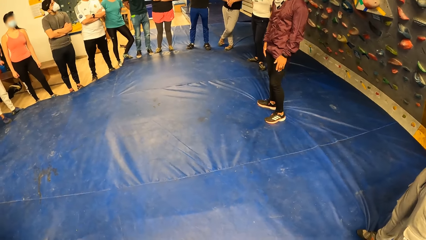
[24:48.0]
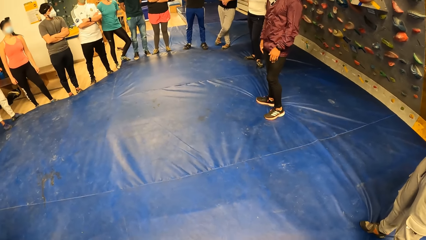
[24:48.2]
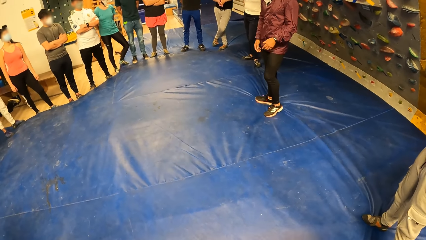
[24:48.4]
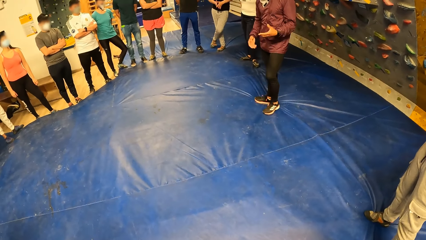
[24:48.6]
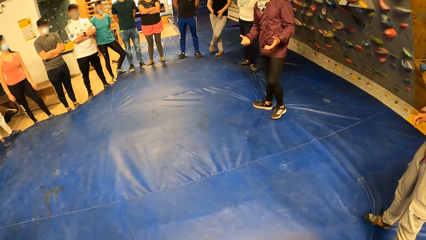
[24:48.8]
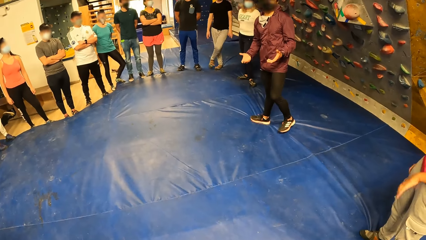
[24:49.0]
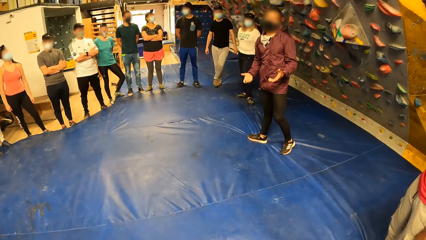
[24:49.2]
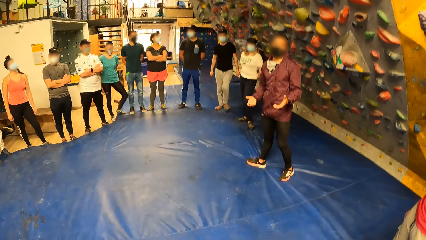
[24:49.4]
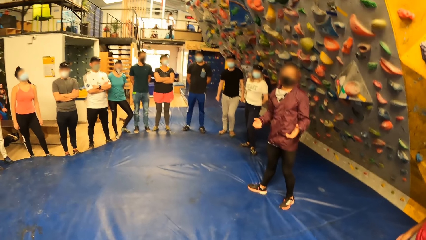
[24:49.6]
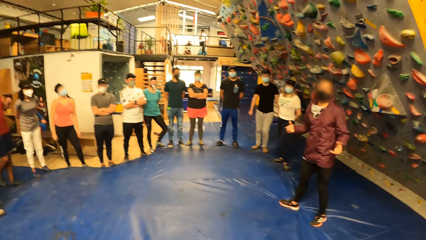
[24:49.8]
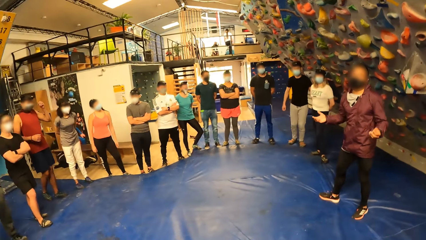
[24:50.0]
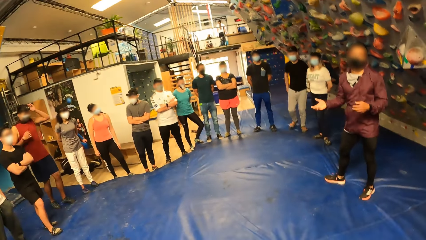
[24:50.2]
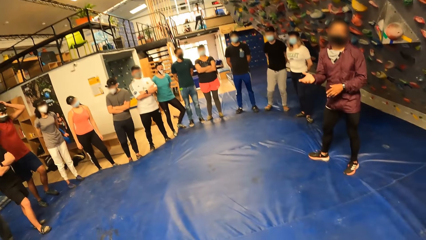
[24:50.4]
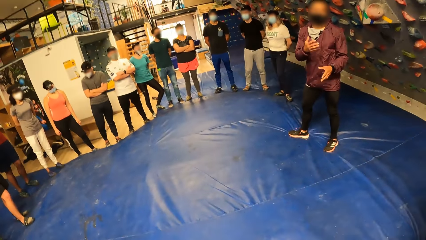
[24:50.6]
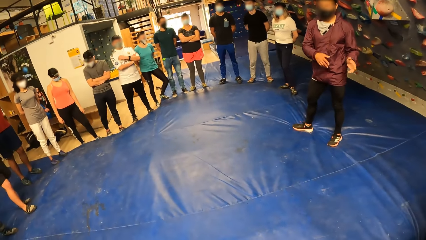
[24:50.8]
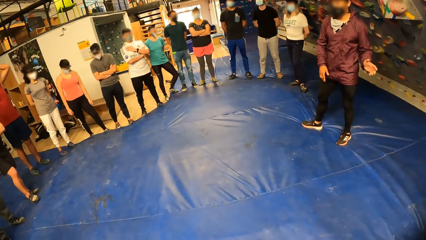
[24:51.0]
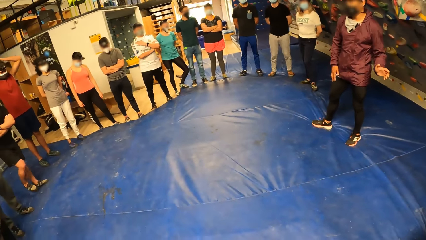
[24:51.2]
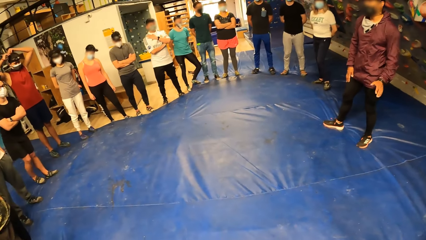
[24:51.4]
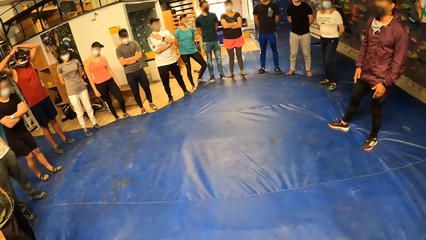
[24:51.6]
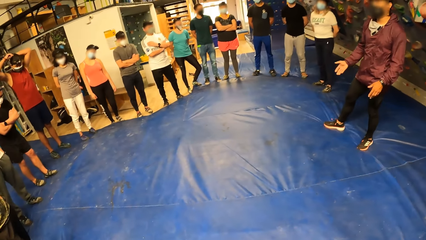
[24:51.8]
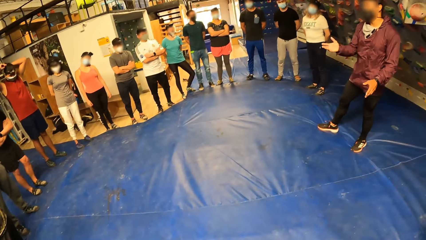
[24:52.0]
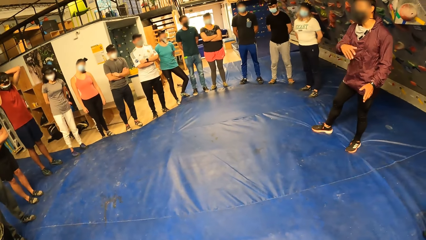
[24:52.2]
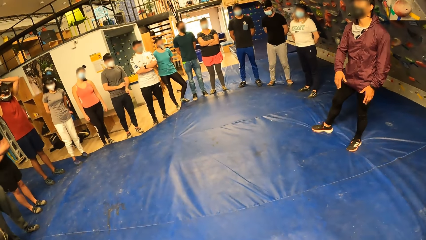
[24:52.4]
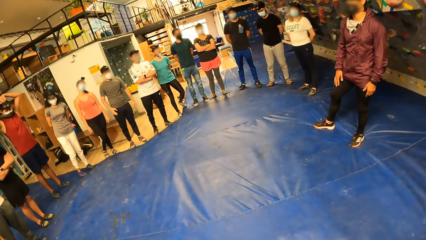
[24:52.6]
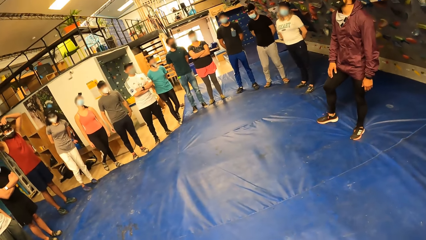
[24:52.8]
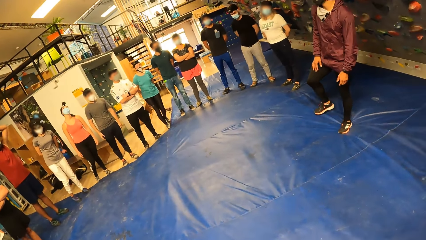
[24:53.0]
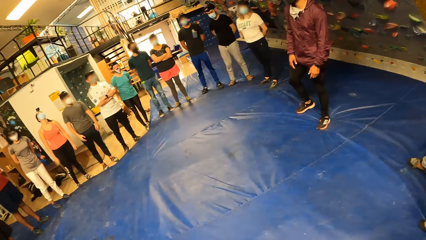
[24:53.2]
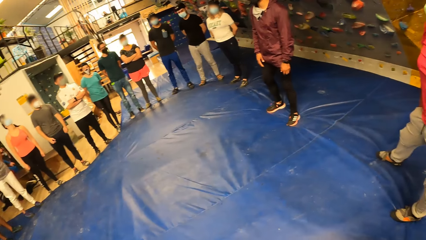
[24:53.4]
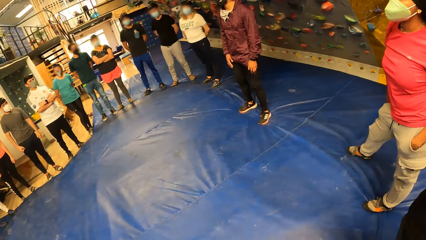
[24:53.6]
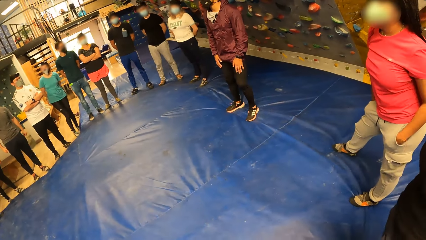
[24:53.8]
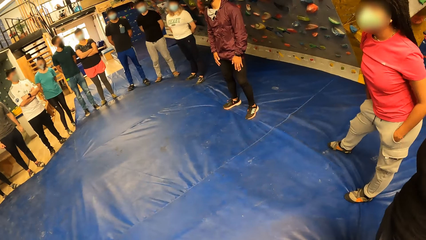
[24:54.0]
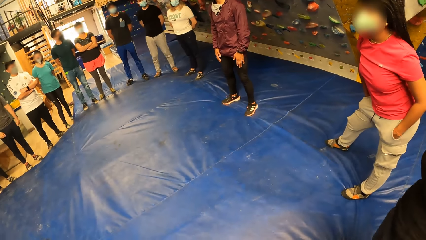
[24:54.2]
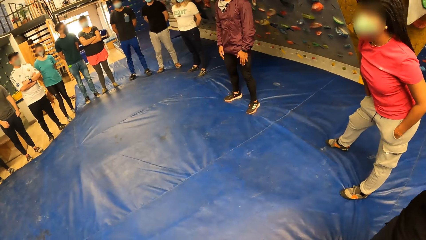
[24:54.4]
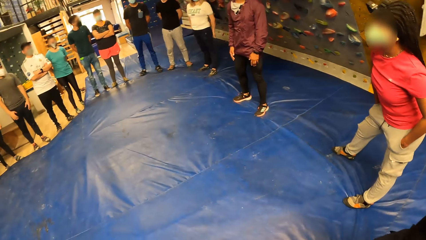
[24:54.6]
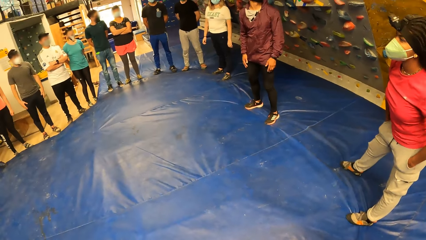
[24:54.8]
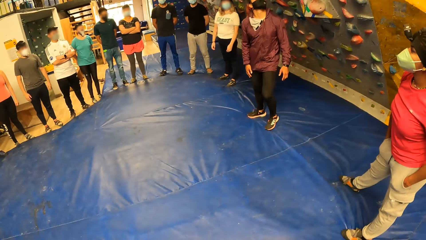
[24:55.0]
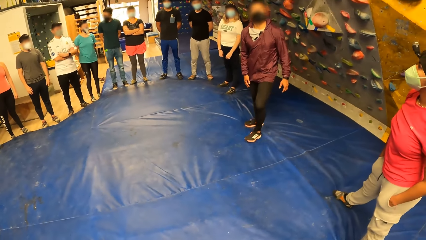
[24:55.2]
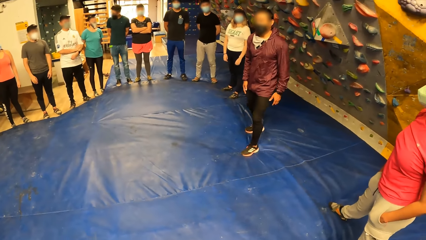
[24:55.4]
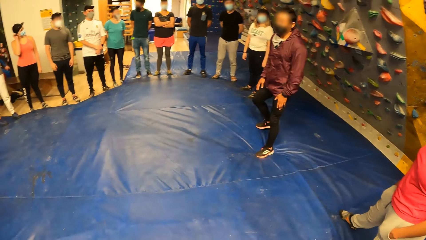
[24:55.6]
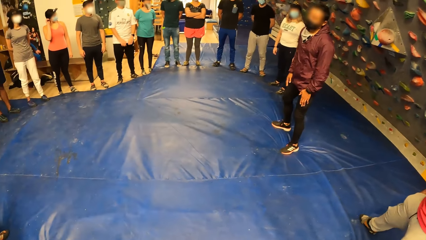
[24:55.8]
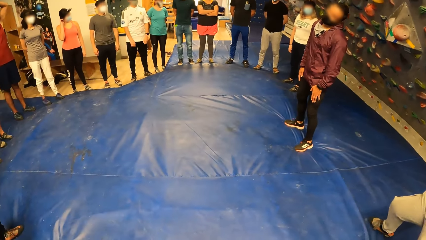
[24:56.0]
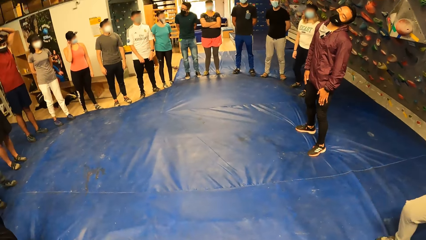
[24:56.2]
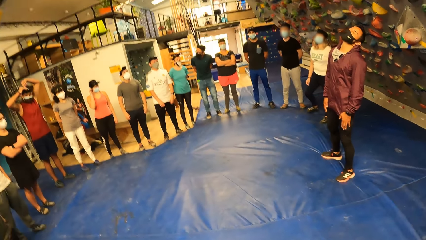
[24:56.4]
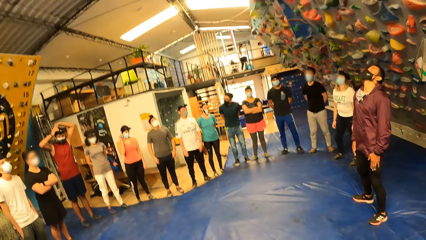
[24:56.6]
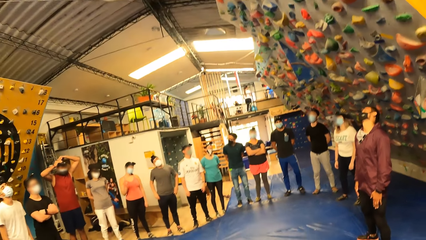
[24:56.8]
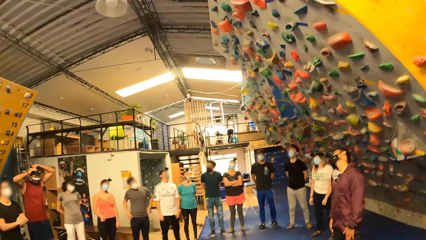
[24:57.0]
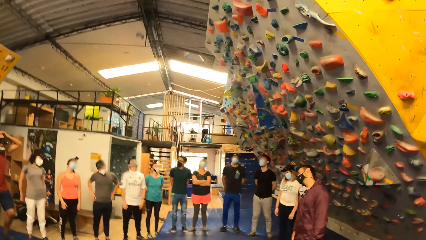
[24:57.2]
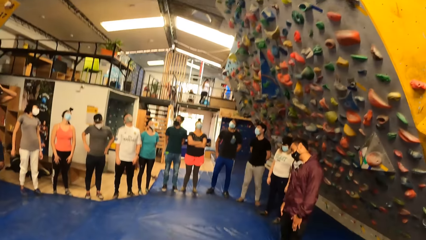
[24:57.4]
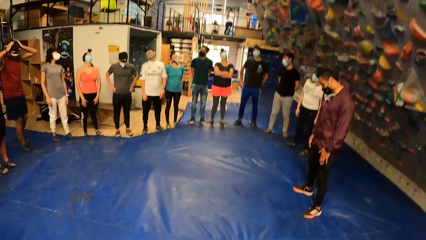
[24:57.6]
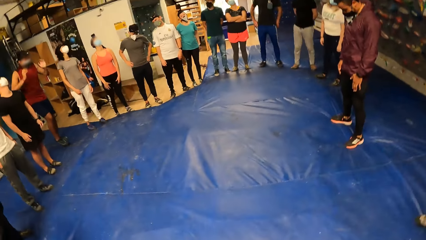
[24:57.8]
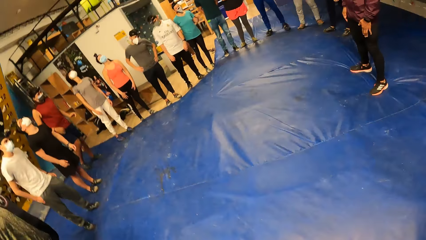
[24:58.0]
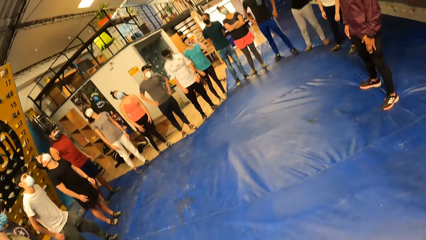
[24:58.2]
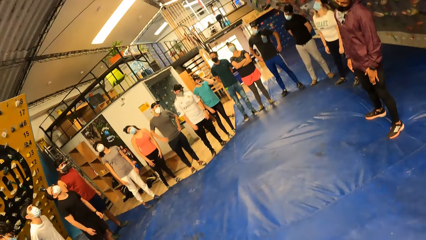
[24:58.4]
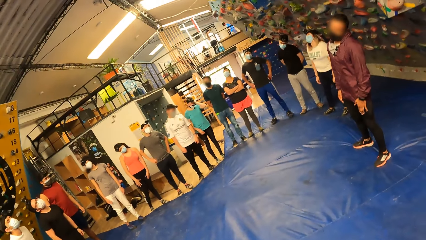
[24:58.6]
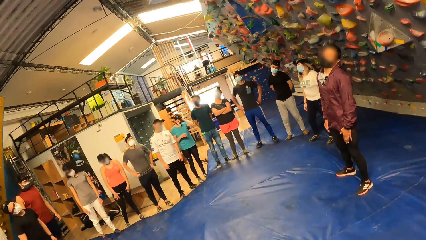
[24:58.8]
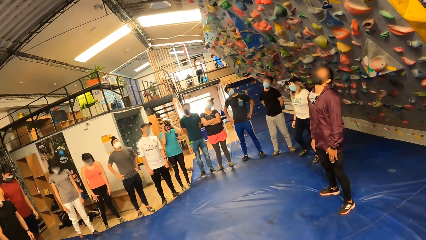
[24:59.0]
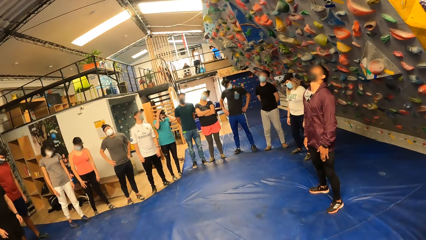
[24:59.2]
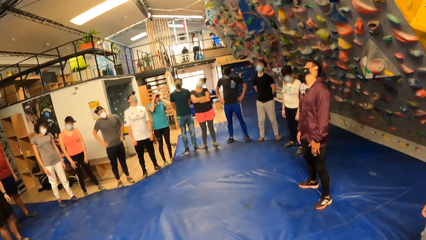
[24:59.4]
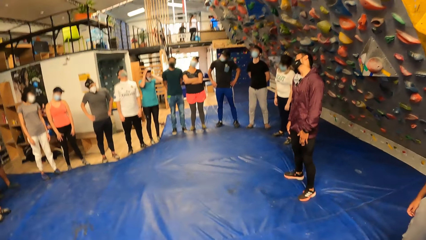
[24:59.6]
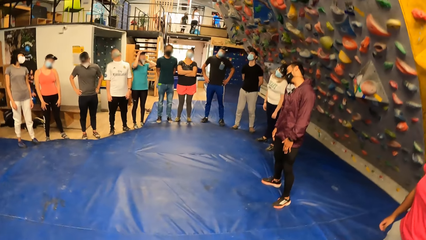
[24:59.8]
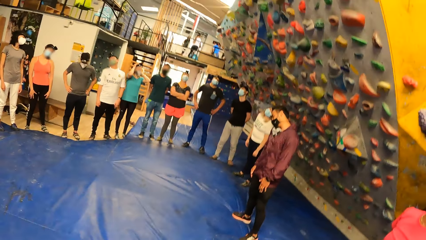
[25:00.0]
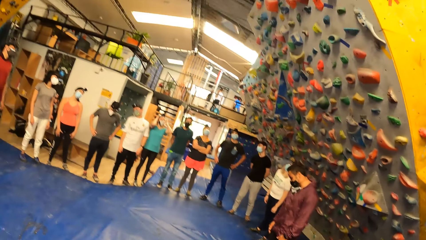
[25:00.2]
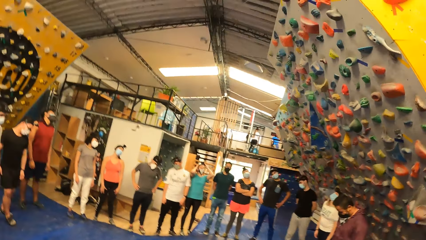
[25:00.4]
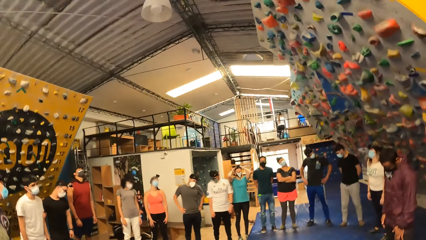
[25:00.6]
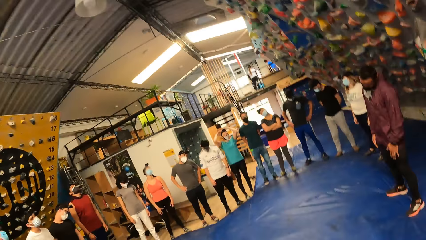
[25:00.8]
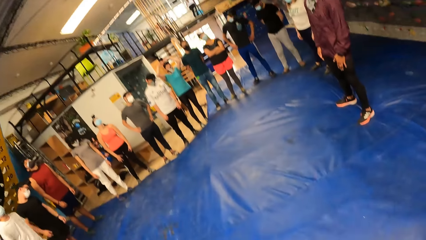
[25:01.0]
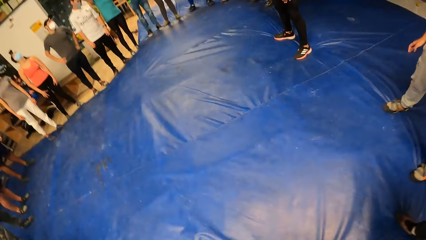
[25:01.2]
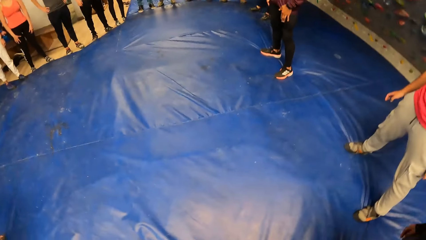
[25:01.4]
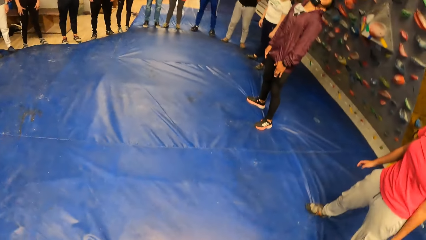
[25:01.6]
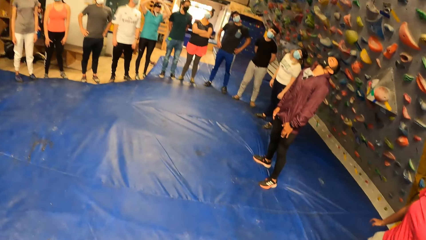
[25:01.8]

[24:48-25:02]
A lady stretches on the floor beside another lady. A man steps forward on the floor. The man stretches on the floor. The camera wearer exercises with the man and the group of people. They stretch round.

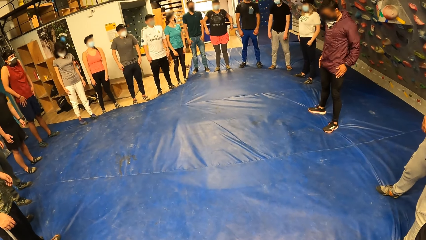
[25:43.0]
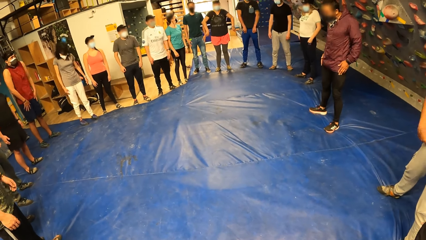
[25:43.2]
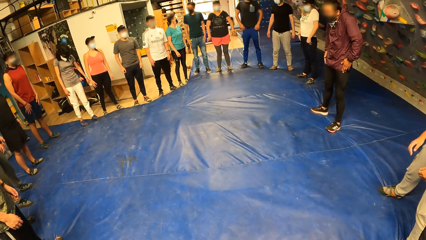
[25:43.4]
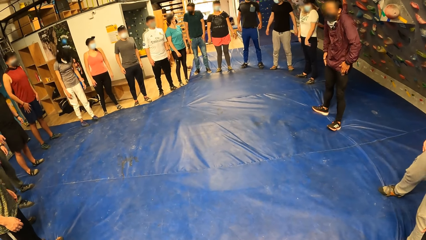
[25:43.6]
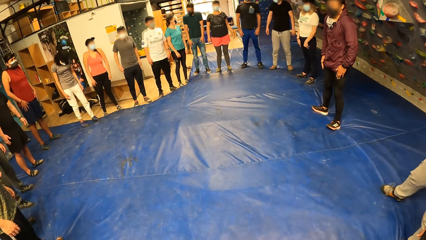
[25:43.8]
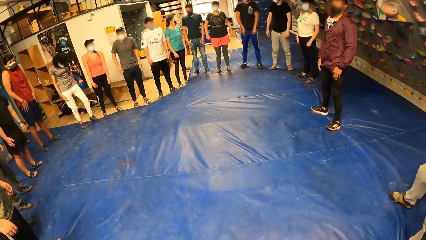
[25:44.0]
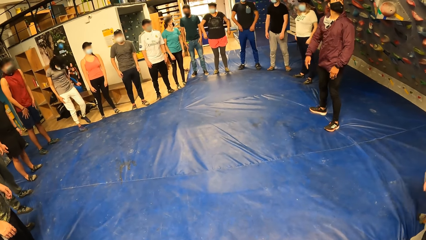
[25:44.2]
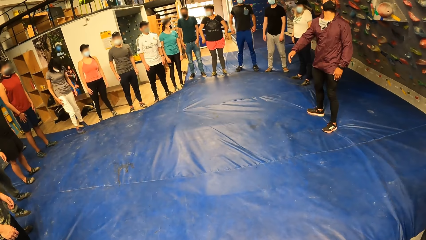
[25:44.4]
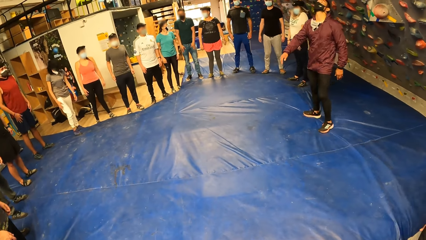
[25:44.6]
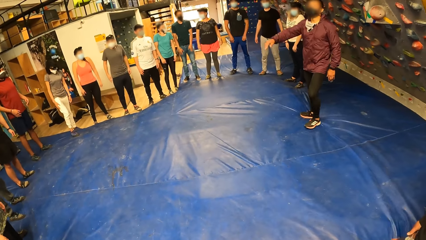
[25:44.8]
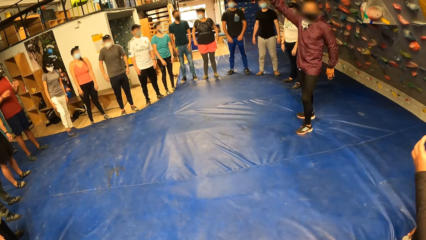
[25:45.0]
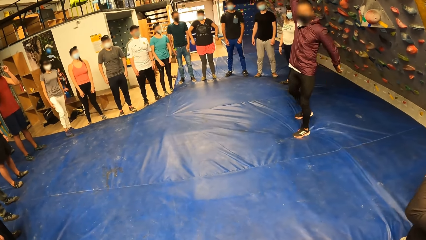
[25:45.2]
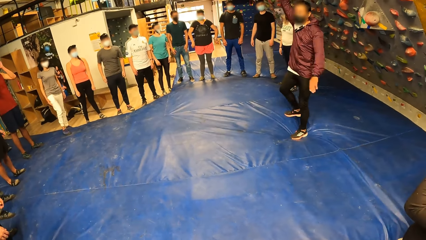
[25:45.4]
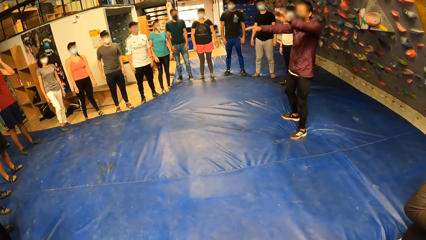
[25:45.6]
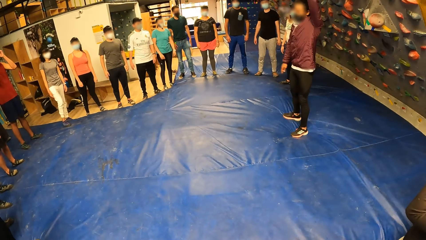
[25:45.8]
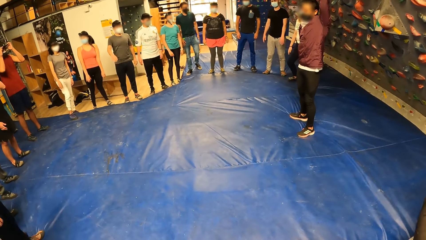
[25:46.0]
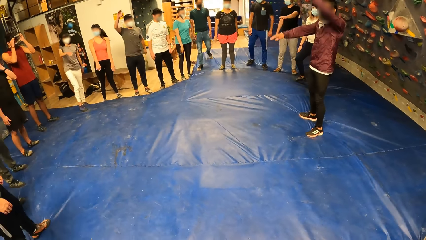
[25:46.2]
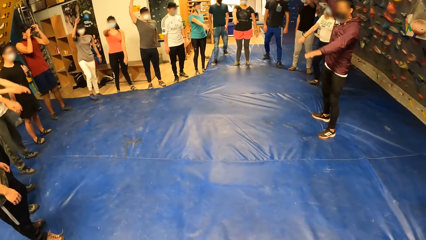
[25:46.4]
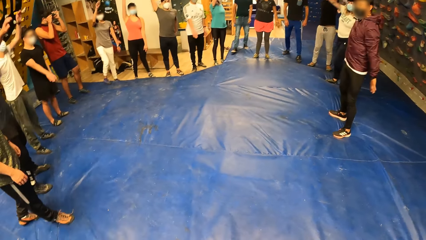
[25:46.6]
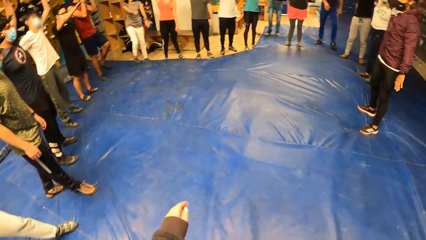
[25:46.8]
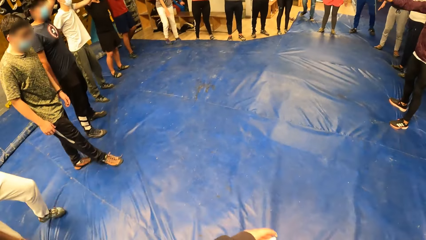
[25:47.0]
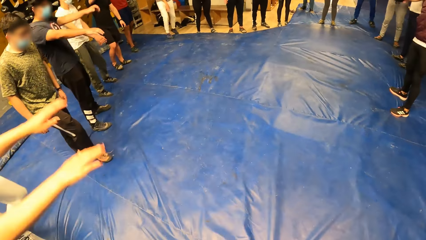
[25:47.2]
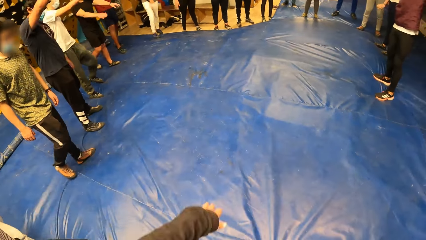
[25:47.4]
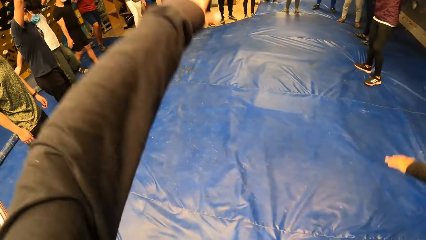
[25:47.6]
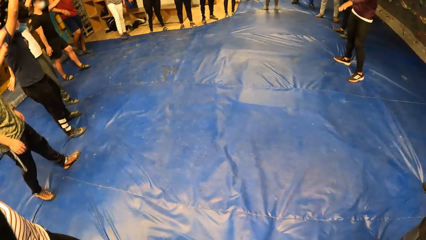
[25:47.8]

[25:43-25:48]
A man instructs the team on the floor. The camera wearer swings hands on the floor.
